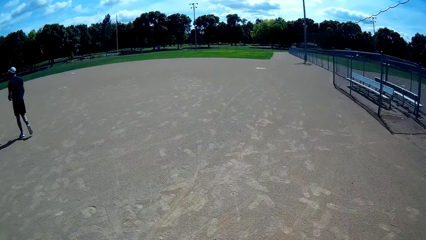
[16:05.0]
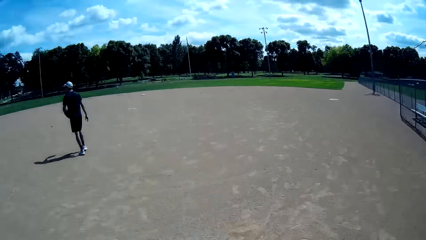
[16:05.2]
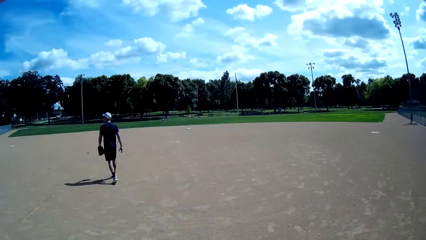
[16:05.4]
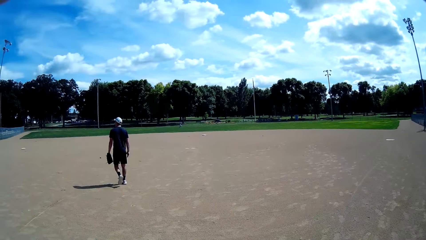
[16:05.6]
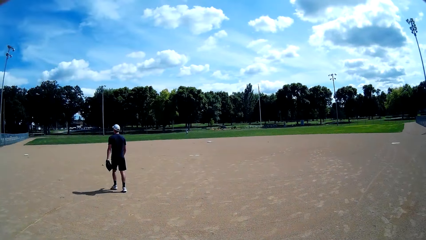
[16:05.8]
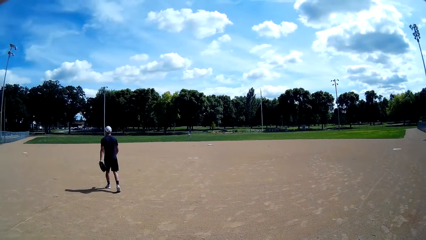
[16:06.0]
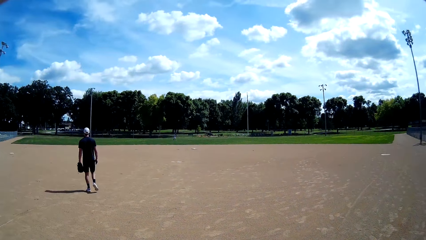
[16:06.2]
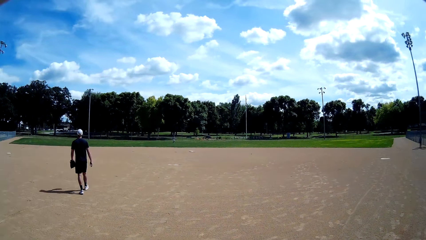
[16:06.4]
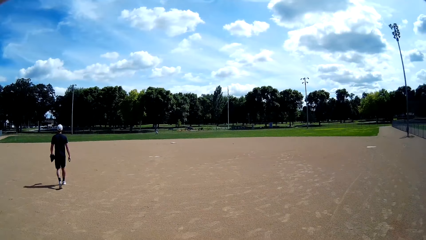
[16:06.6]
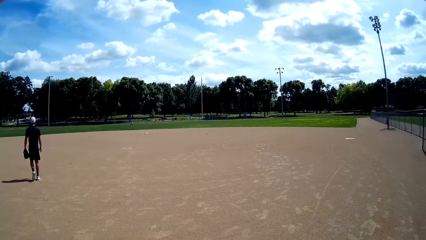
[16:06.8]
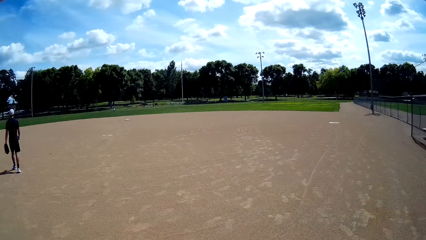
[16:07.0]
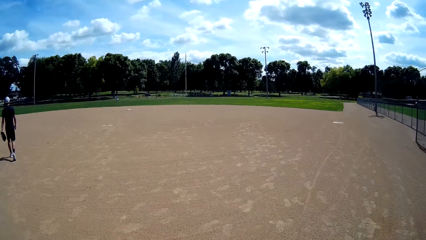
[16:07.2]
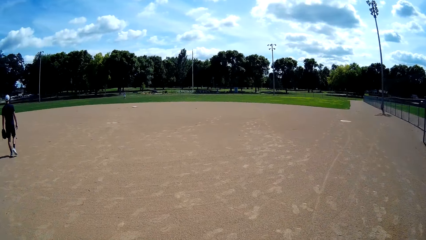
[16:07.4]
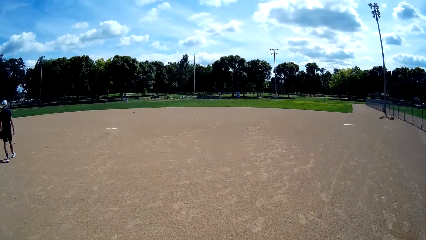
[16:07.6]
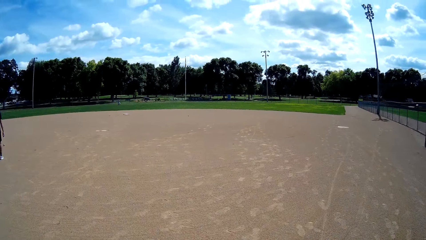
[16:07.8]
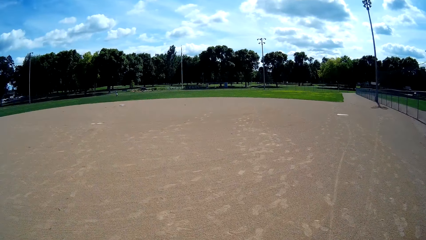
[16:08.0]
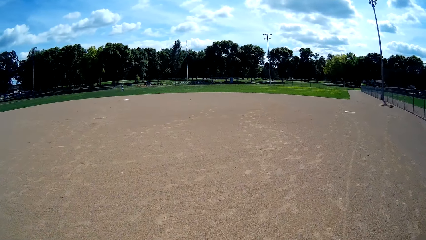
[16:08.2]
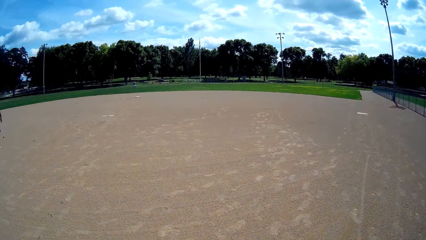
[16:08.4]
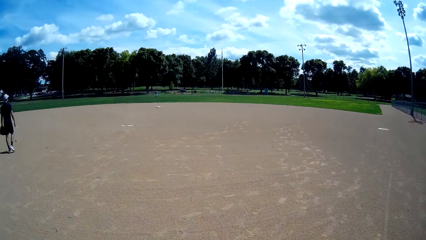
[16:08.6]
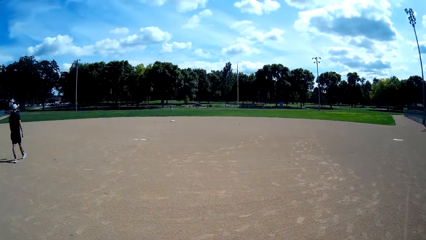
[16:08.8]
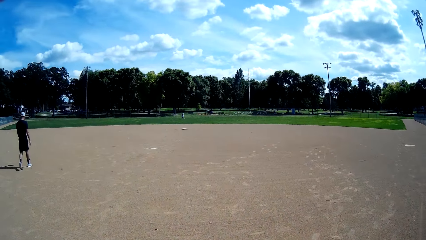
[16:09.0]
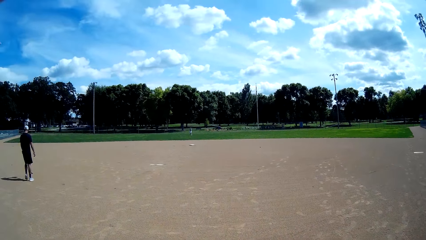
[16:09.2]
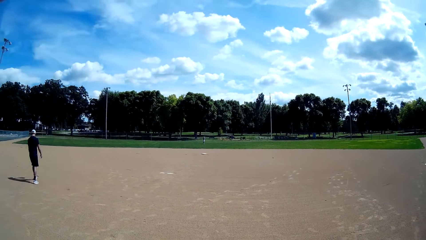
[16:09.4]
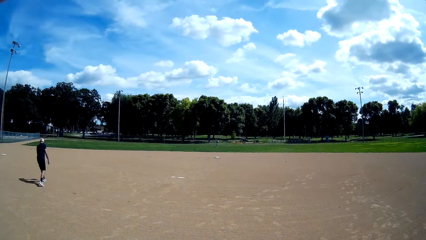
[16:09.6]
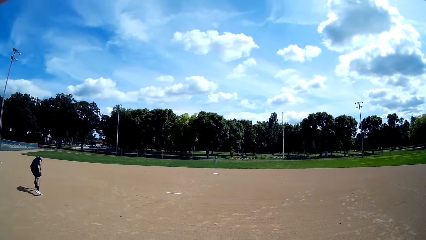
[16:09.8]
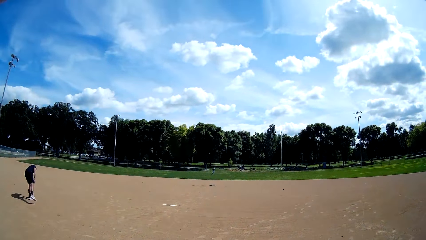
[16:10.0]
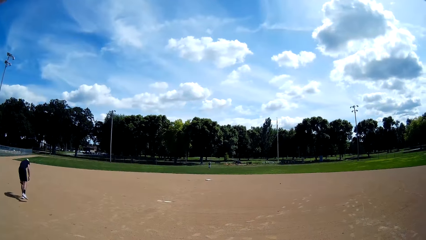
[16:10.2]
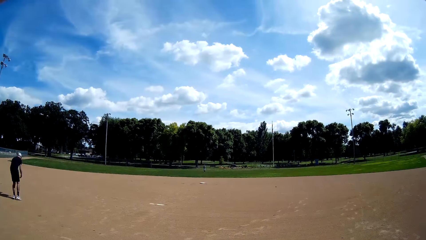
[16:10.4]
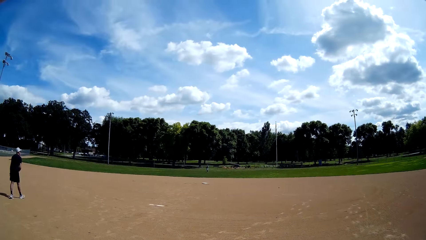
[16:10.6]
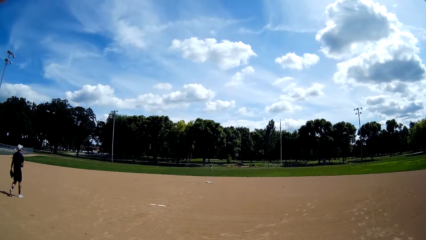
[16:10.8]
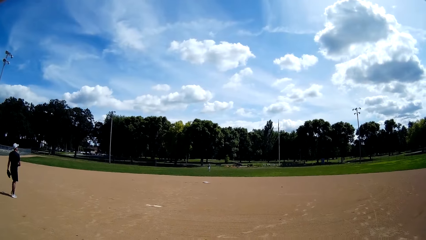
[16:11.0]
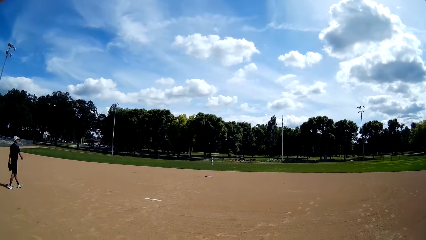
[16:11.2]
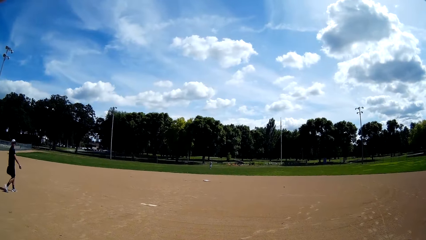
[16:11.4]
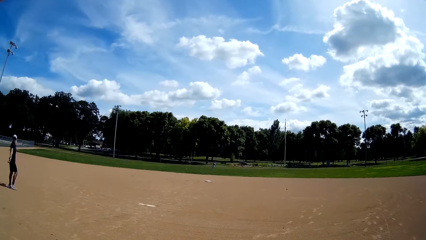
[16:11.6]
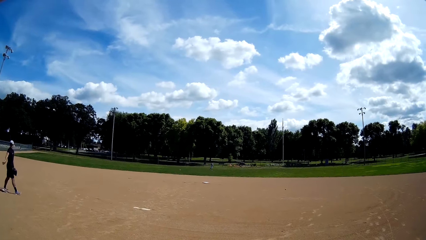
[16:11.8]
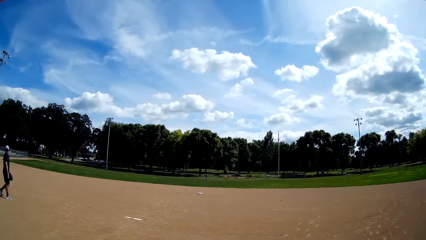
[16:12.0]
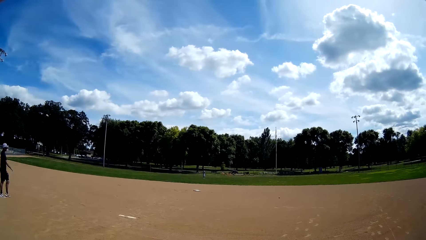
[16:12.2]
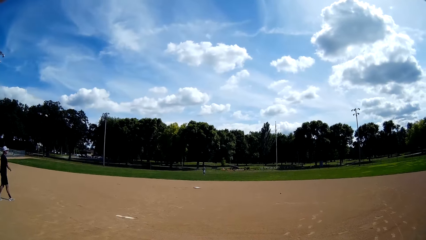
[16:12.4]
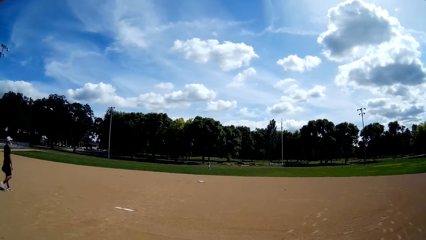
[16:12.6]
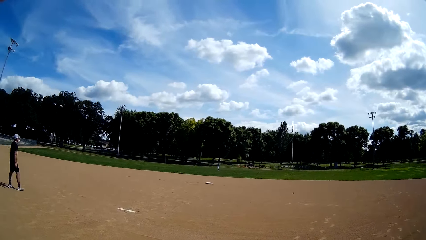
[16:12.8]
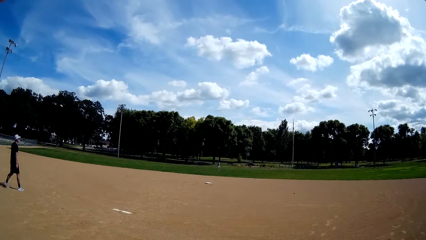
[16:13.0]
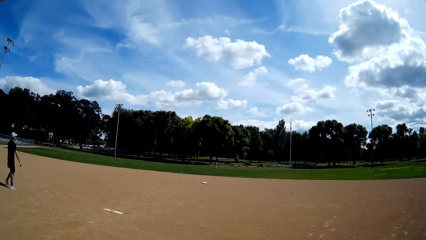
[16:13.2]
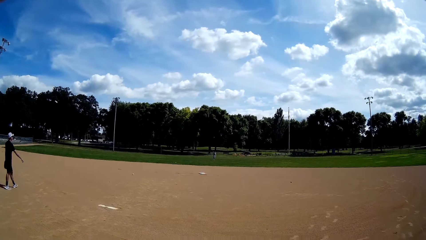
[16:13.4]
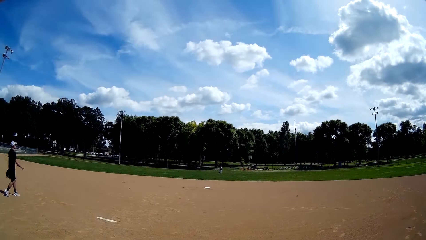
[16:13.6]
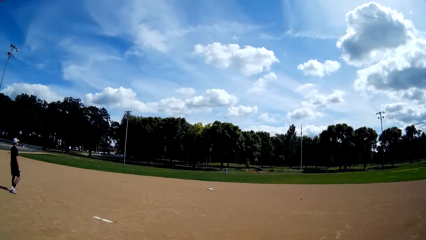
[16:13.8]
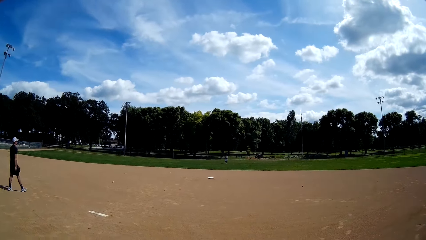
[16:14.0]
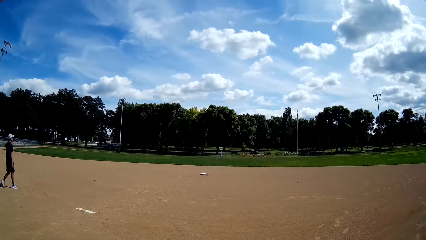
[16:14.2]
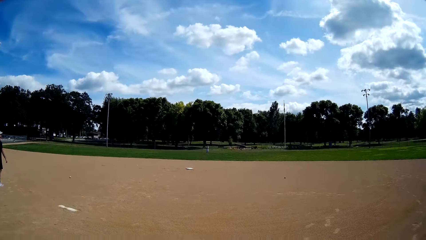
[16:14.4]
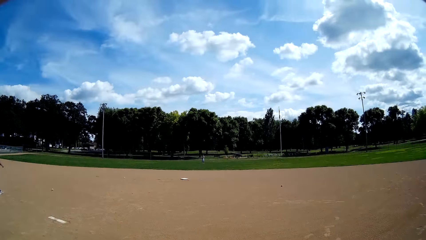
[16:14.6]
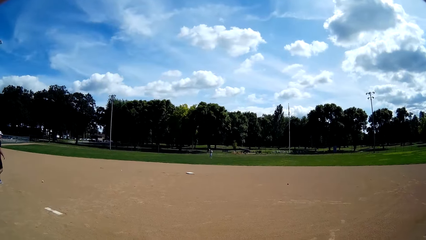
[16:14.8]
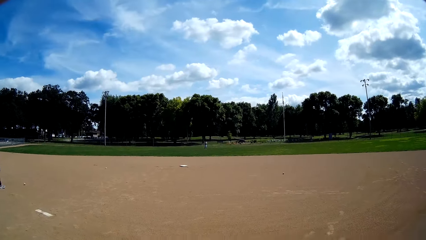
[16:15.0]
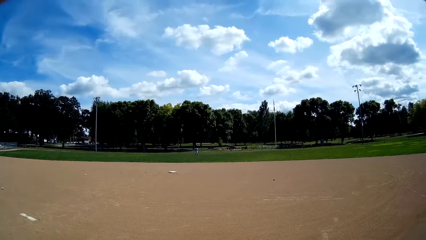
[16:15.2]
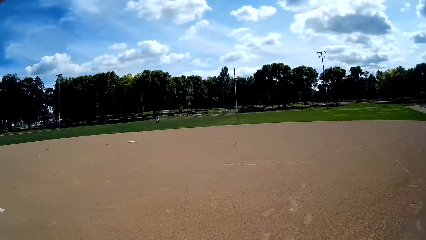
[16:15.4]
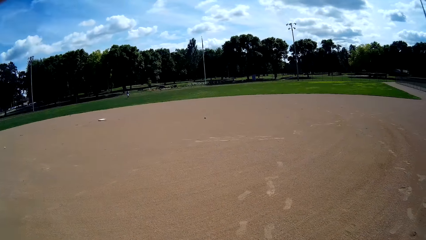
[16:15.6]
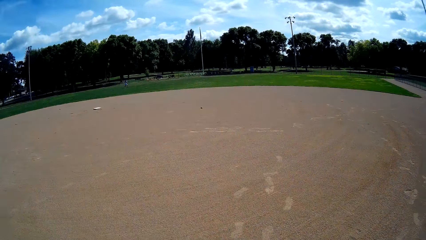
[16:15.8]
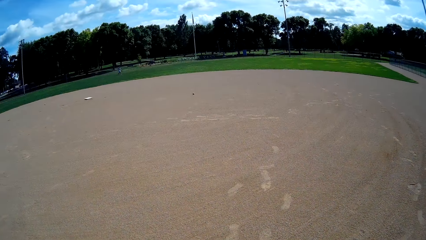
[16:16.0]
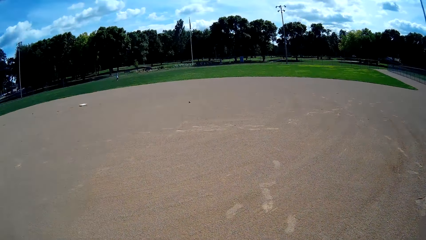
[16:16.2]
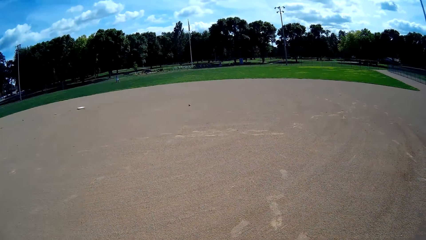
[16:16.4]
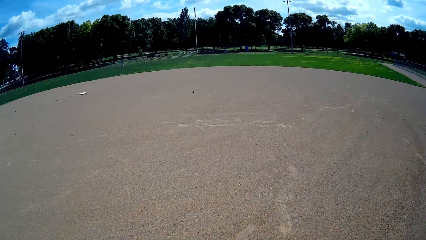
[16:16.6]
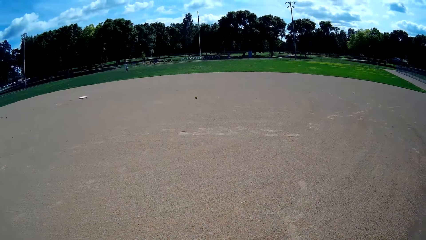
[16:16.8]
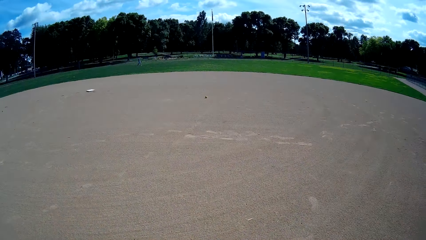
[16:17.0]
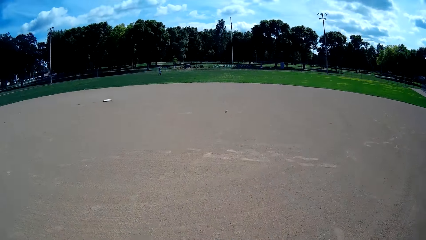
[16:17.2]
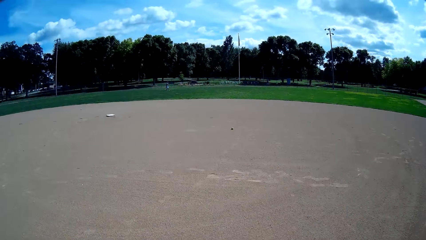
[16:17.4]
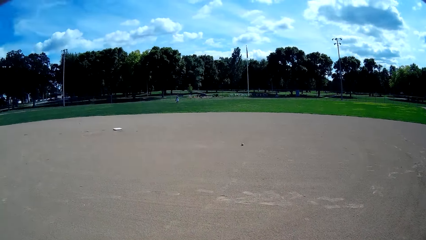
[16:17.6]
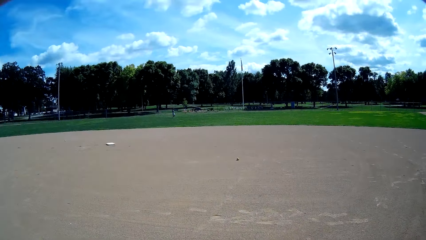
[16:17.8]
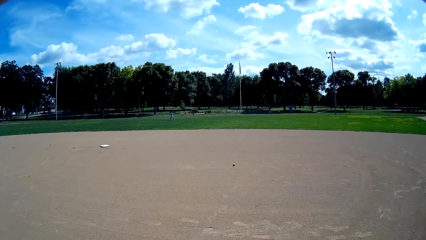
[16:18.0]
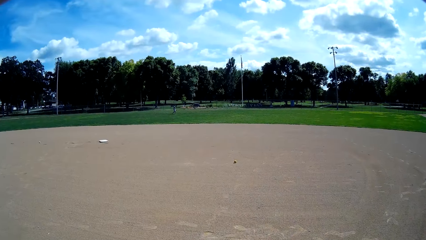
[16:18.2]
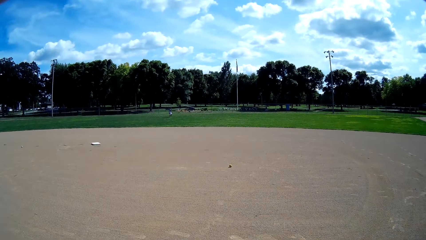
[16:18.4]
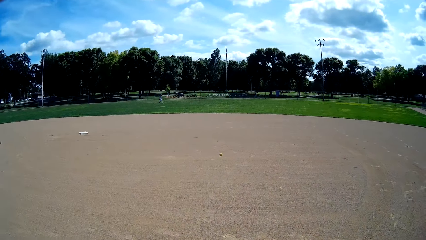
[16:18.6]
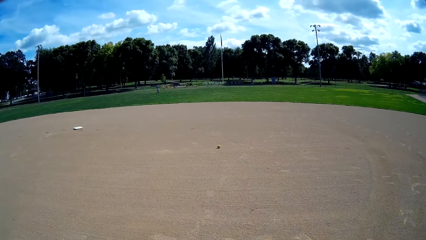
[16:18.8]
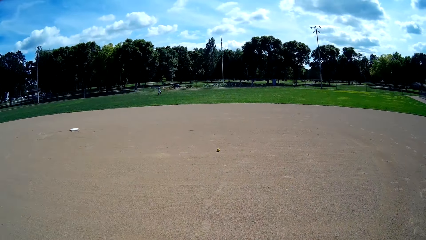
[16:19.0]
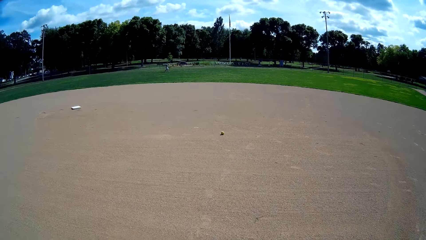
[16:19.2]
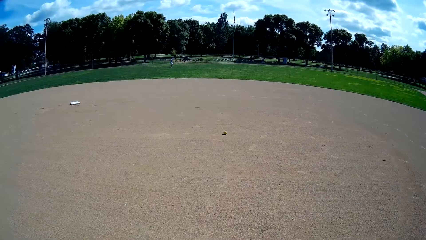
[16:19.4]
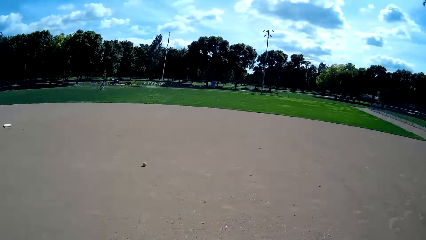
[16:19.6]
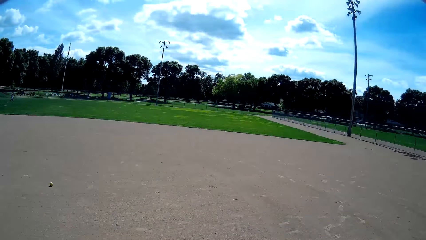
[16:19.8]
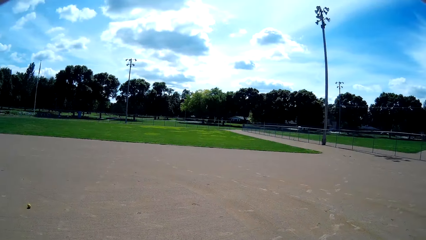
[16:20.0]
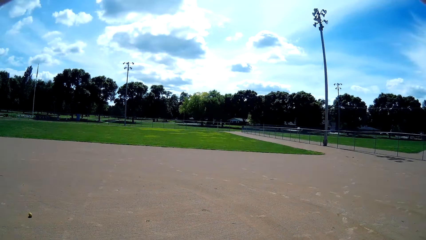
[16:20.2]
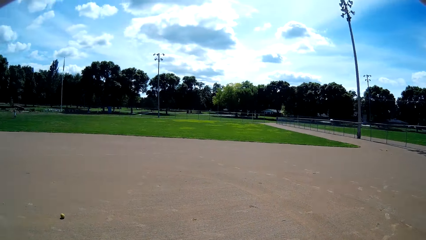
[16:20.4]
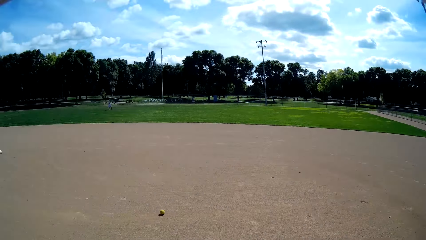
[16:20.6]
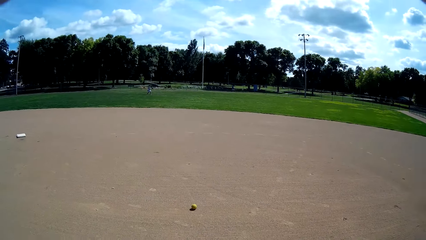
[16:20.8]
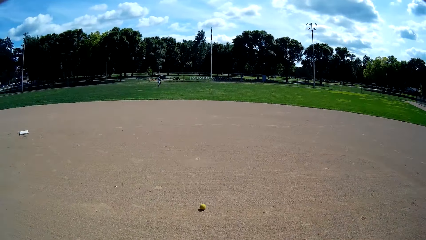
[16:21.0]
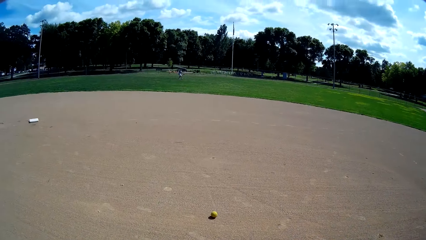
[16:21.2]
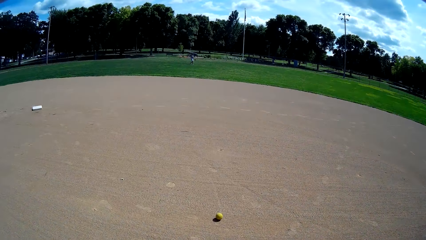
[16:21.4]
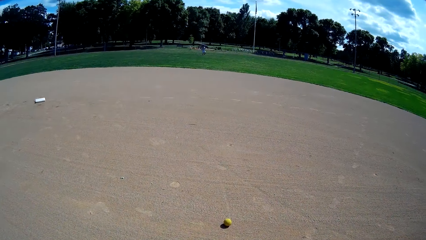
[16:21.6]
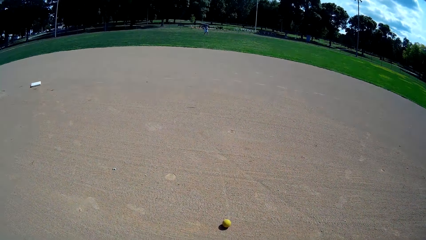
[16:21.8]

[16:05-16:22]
A man picks another ball from the ground. The man walks around. Another man throws balls towards the first man. The first man throws the ball behind him. The first man walks forward towards a ball in front of him. The camera wearer walks forward towards a ball in front of him. Another man runs on the other side.
